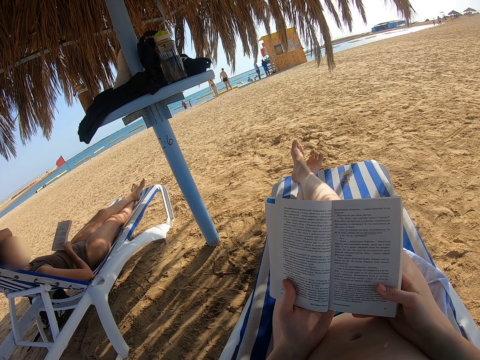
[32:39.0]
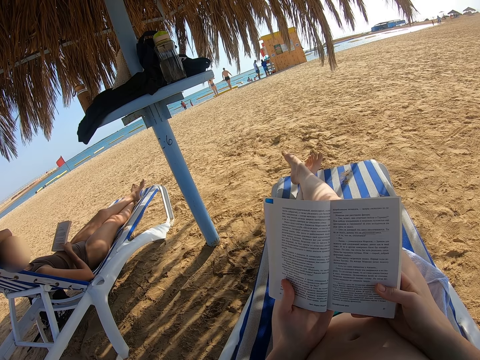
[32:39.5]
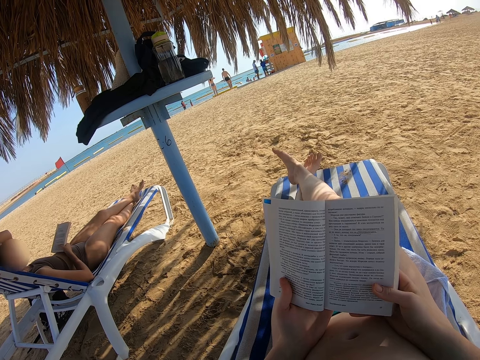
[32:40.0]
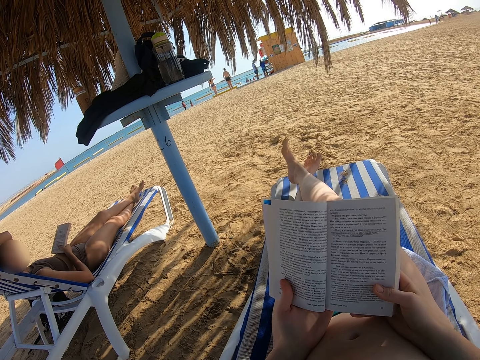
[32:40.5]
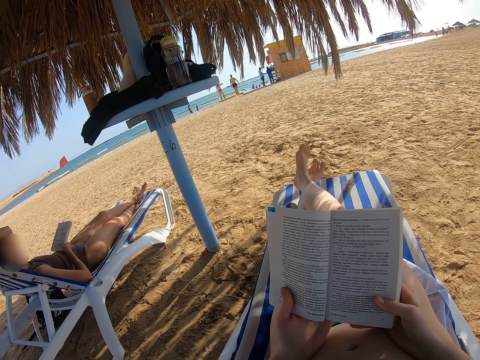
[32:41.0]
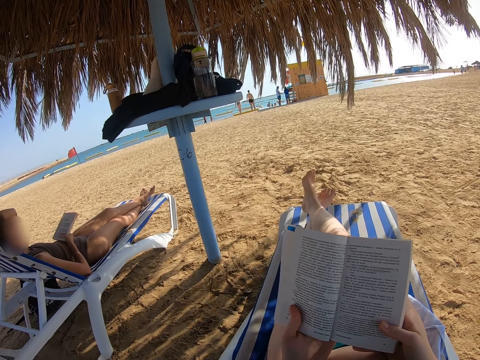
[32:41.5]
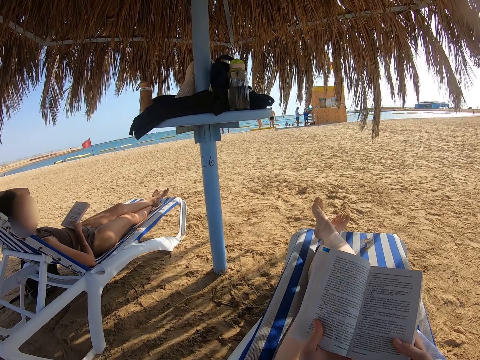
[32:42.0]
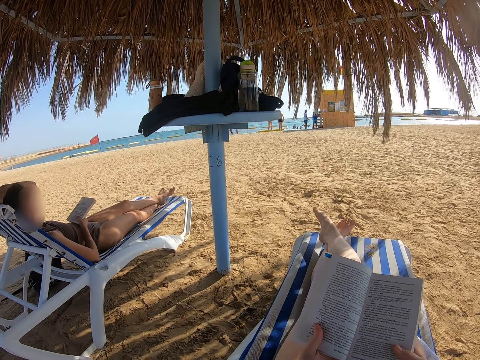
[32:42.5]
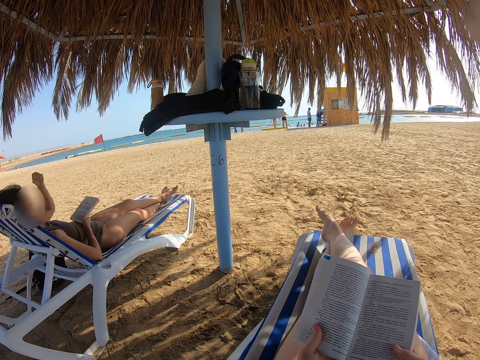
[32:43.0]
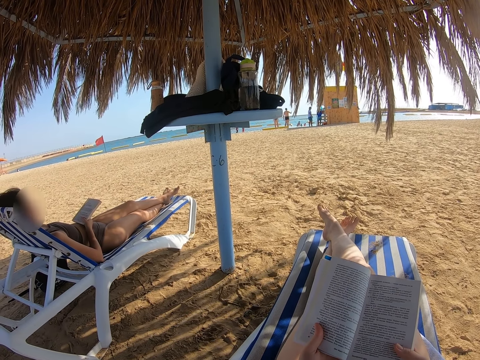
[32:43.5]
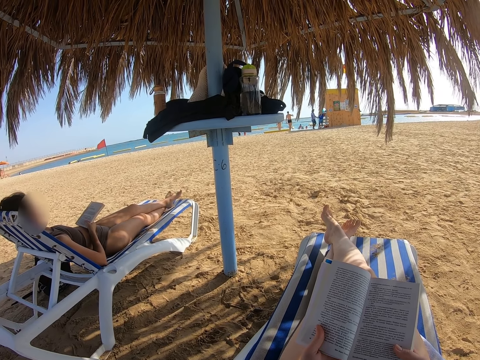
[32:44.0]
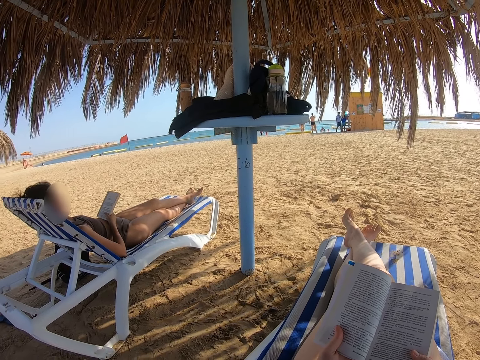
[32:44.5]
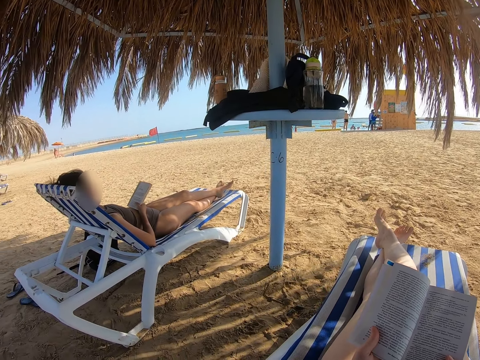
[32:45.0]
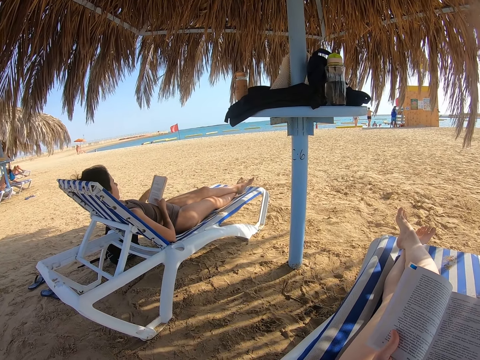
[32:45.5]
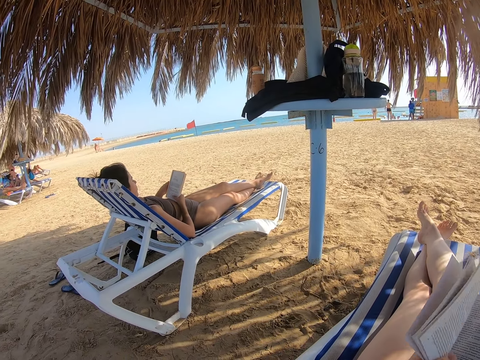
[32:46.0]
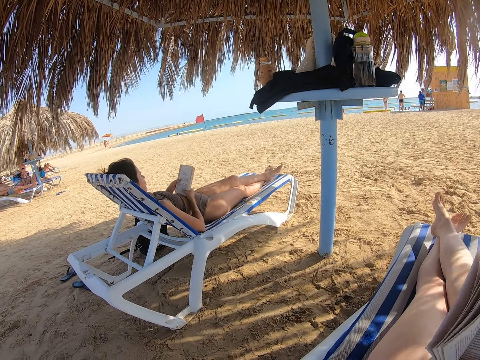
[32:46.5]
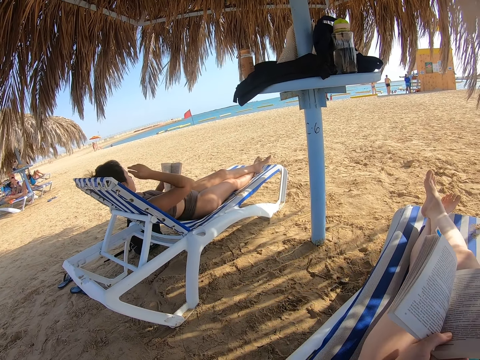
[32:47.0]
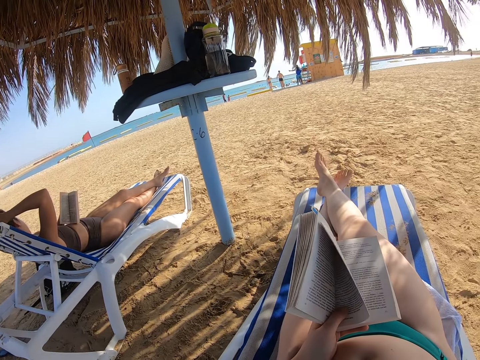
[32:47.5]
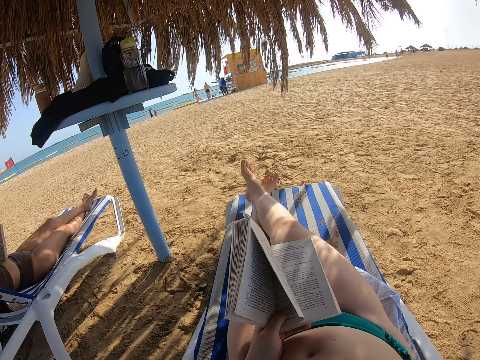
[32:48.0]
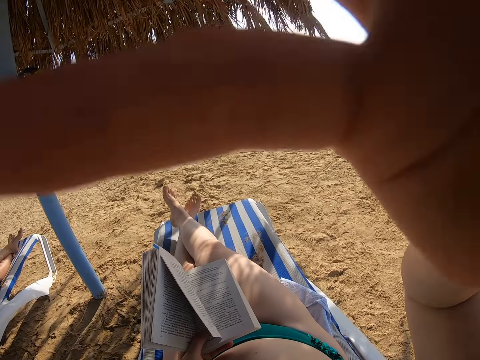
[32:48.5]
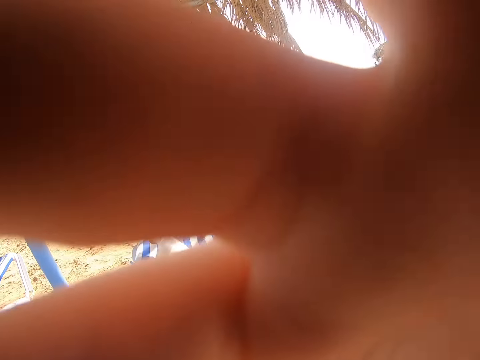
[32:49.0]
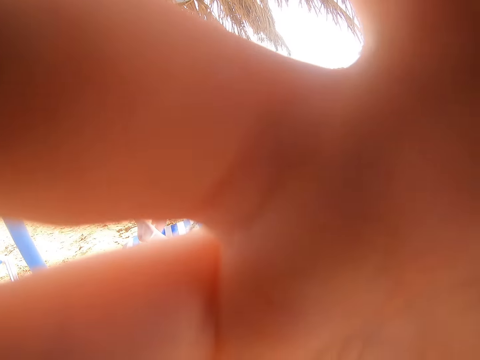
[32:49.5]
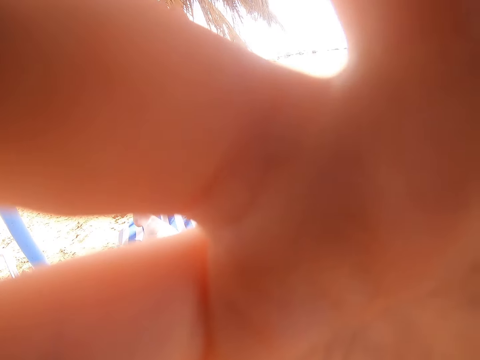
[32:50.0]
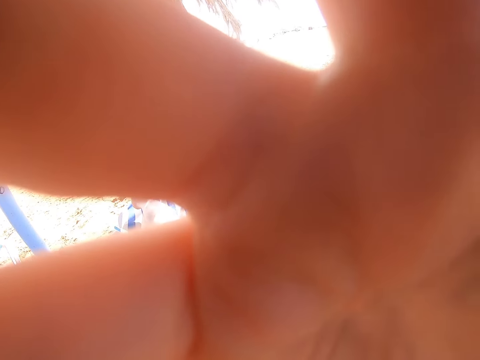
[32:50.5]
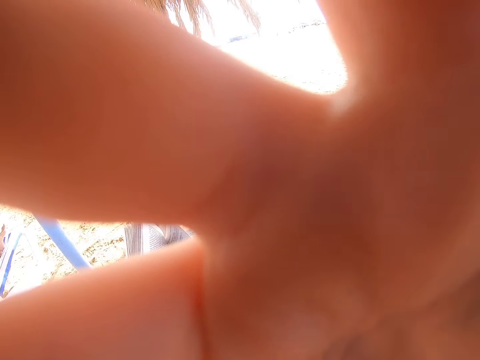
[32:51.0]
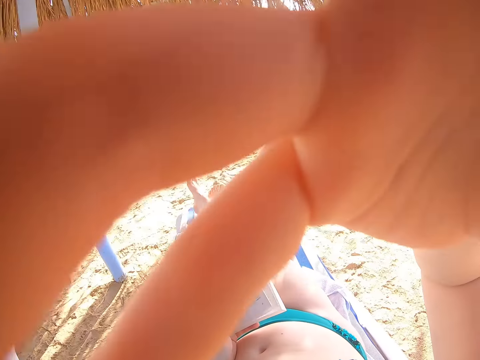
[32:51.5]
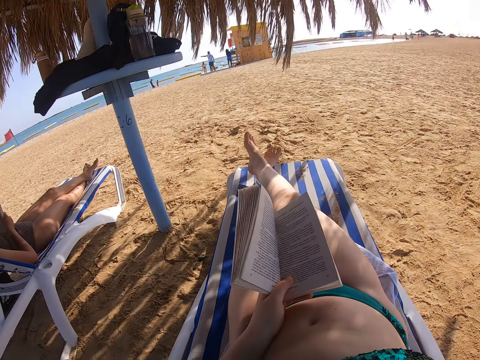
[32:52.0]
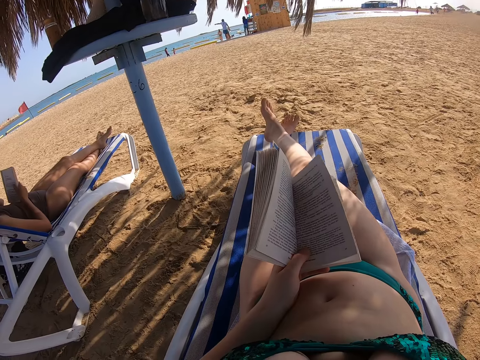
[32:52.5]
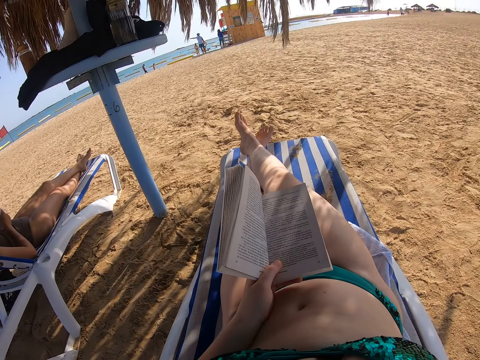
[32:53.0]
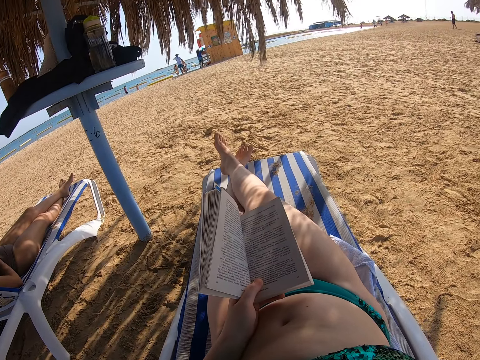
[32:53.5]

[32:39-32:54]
The camera wearer looks around. They look towards a lady. The lady scratches the head. The camera wearer fixes the camera. They raise the right hand towards something.

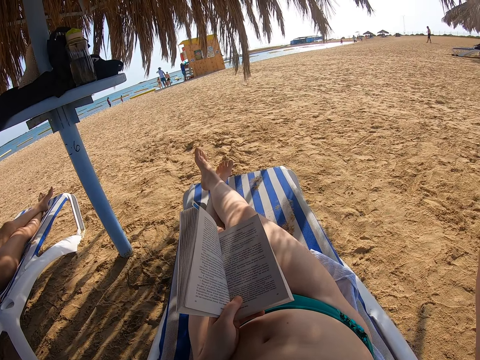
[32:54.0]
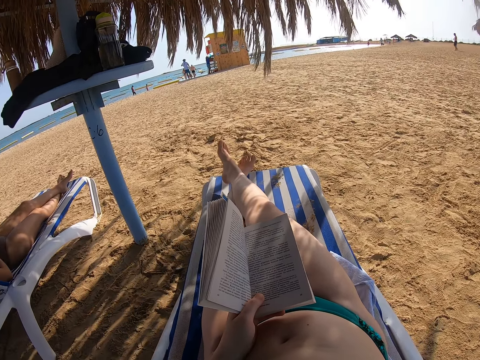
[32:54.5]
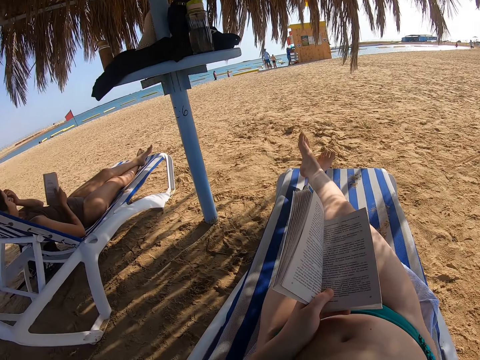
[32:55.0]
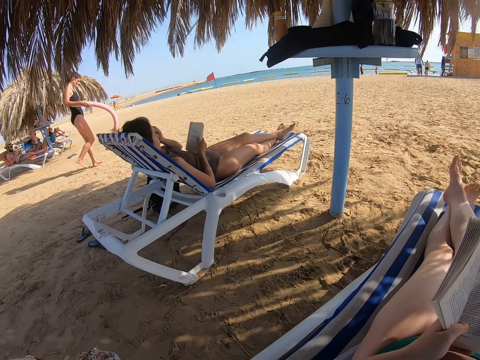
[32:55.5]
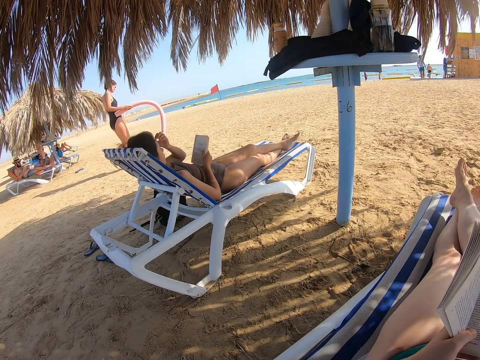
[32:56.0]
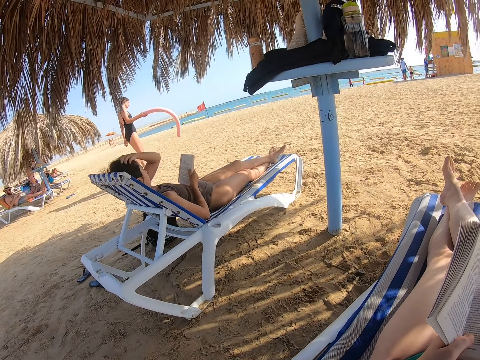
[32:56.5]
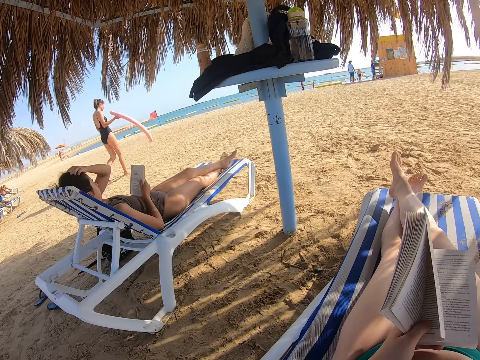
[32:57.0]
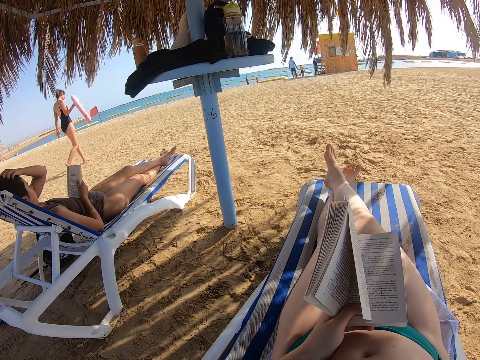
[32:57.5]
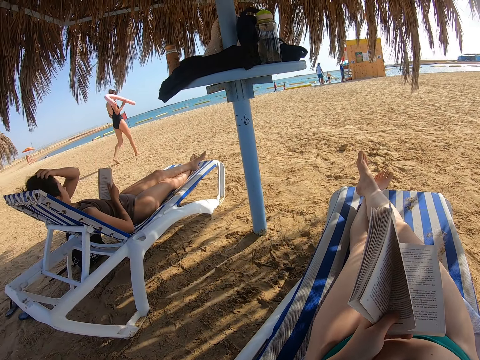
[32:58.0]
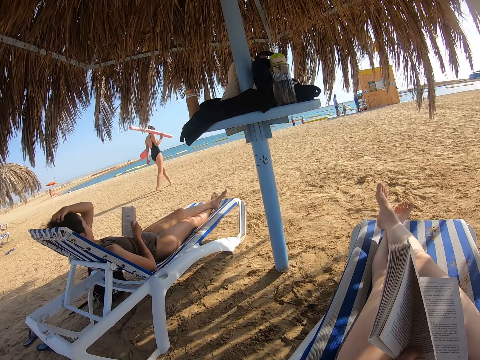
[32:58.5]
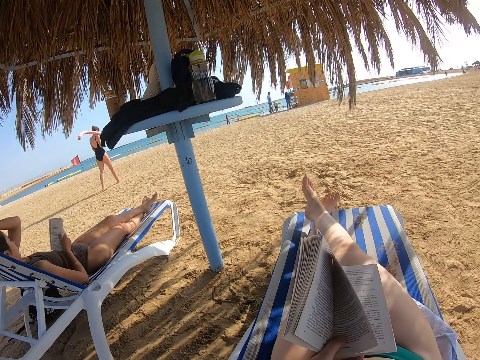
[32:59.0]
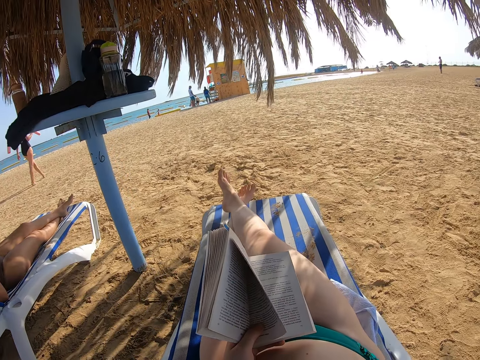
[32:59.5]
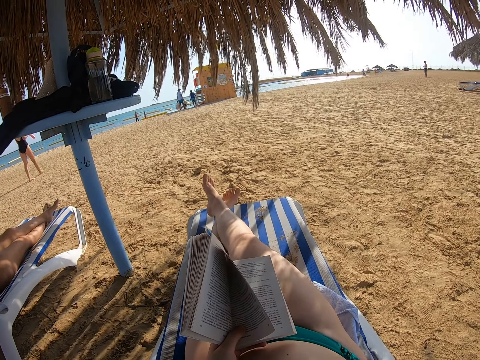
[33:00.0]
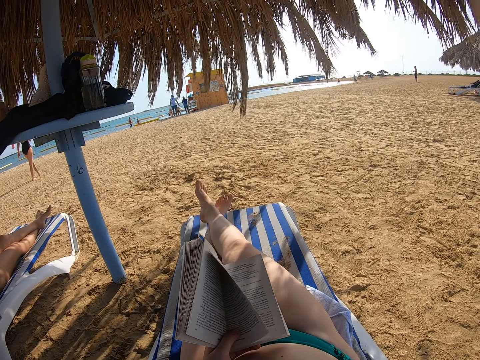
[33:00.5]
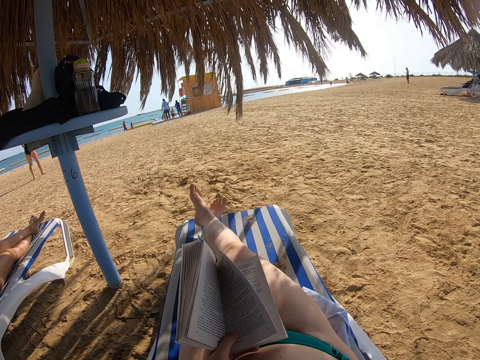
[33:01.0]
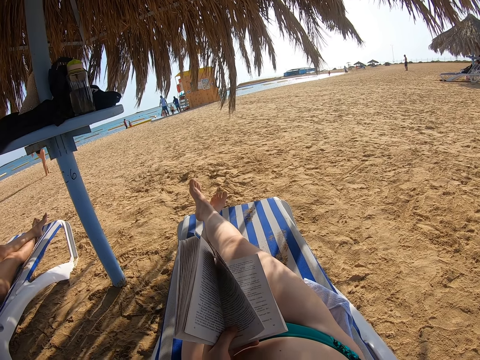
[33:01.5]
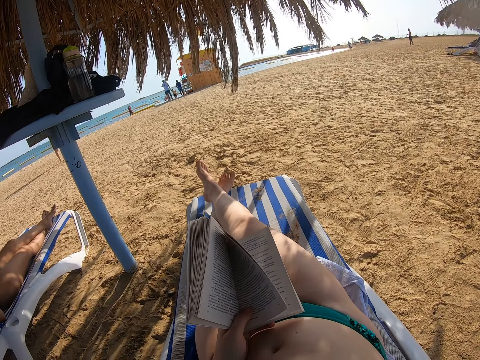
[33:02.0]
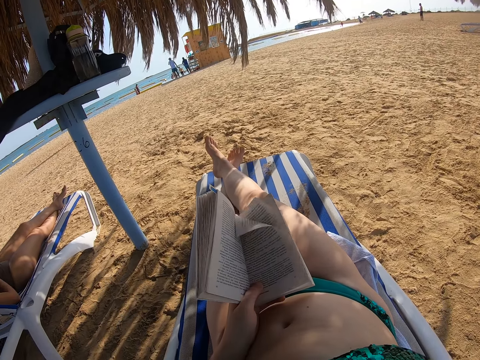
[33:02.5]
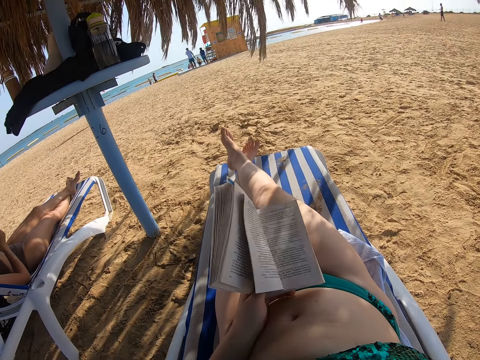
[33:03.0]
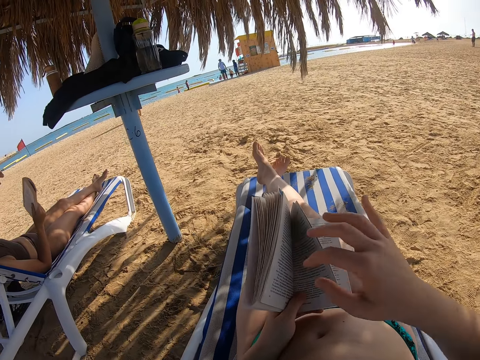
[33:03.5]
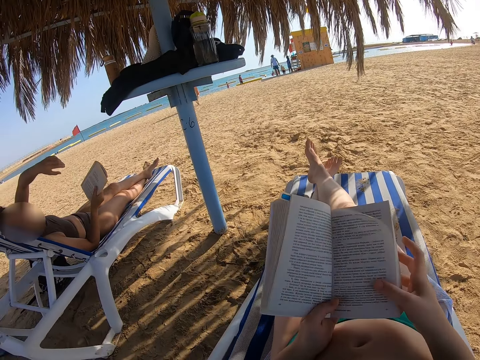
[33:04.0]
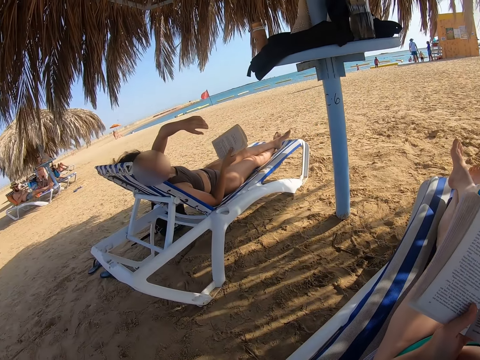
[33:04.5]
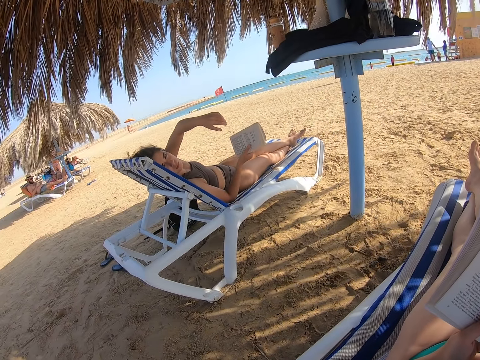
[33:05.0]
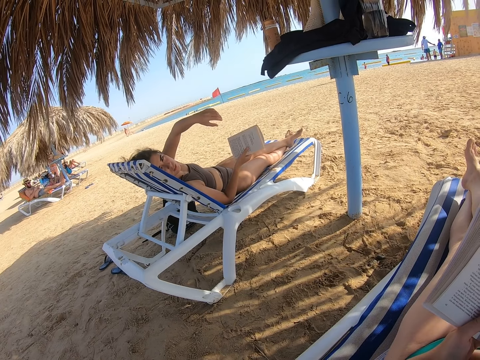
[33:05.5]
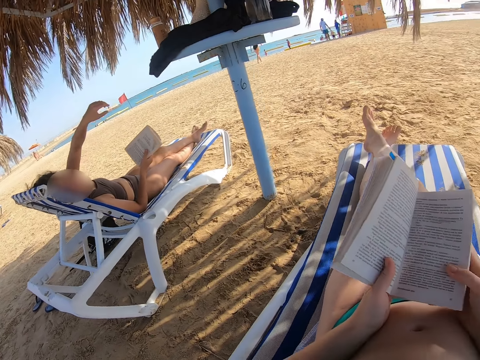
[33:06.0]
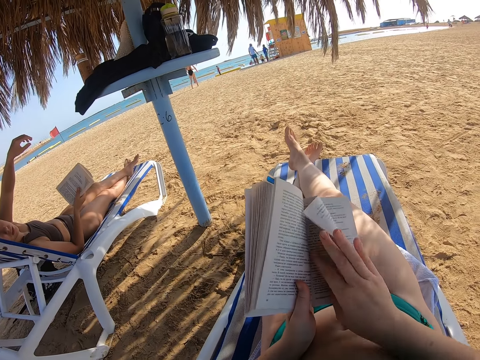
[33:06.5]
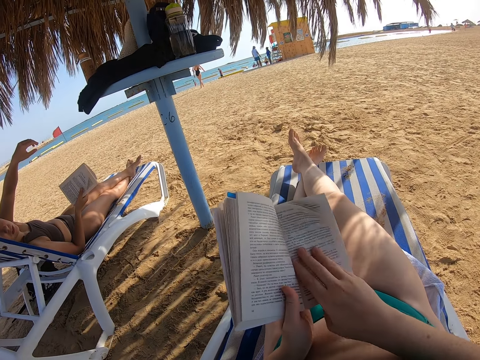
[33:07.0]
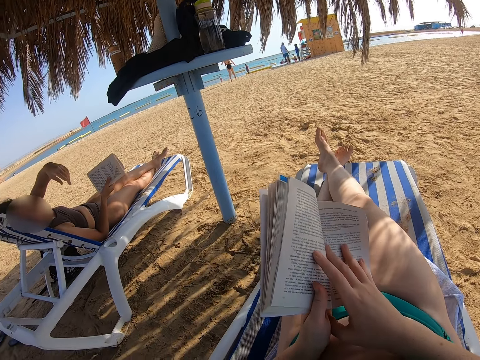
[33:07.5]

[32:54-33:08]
The camera wearer holds the book with both hands. The lady interacts with the camera wearer. The camera wearer withdraws the right hand from something. They look on the lady.
